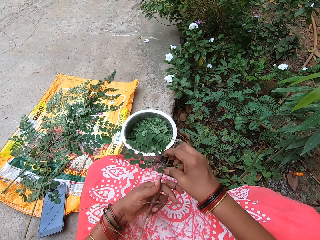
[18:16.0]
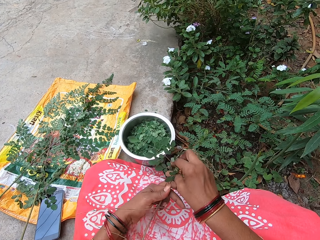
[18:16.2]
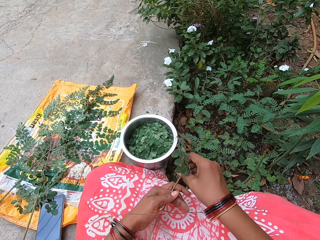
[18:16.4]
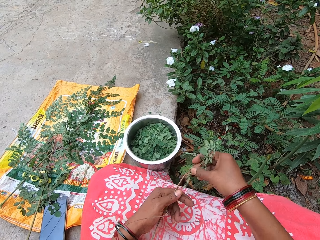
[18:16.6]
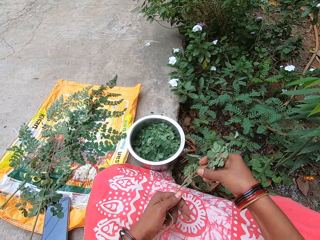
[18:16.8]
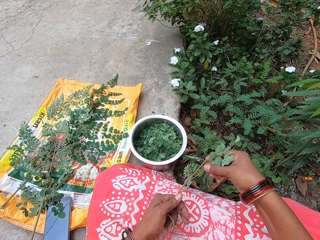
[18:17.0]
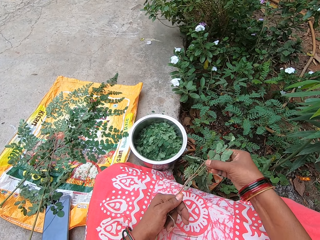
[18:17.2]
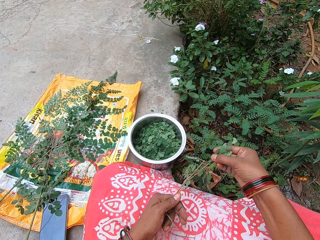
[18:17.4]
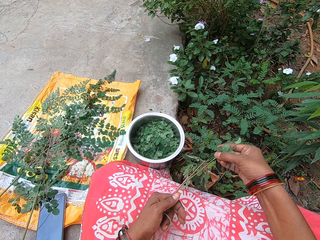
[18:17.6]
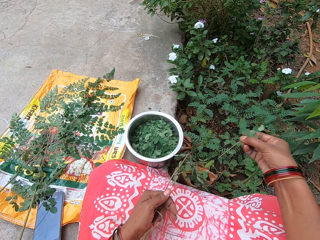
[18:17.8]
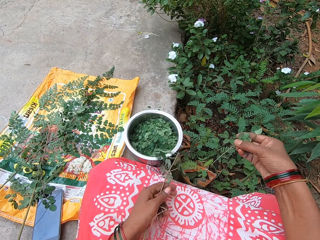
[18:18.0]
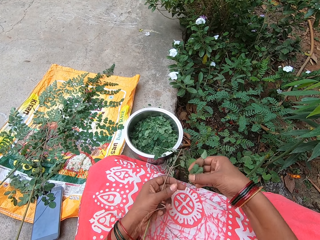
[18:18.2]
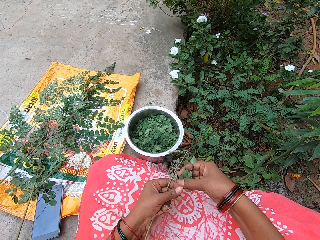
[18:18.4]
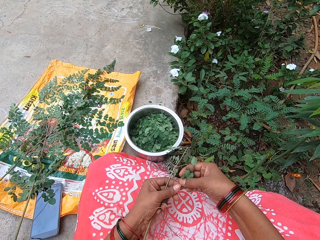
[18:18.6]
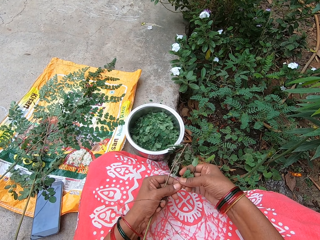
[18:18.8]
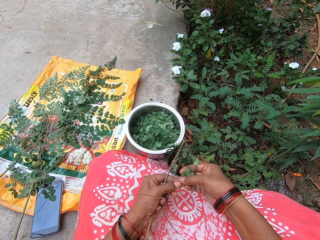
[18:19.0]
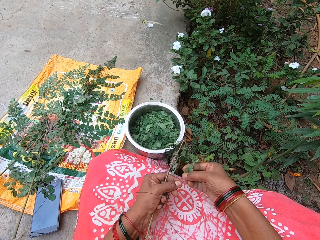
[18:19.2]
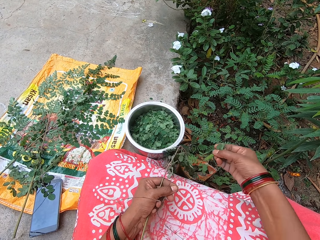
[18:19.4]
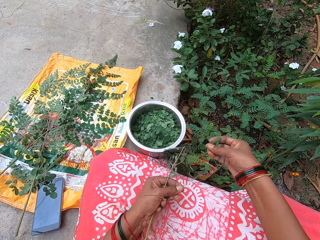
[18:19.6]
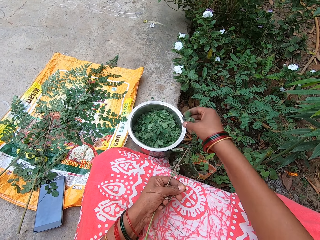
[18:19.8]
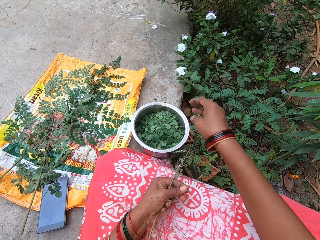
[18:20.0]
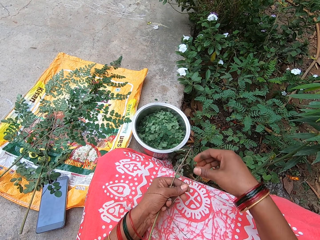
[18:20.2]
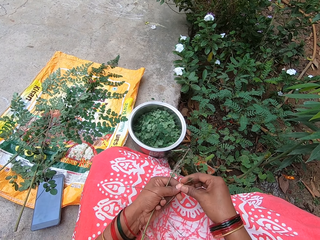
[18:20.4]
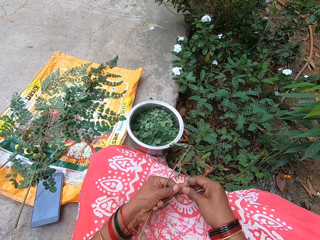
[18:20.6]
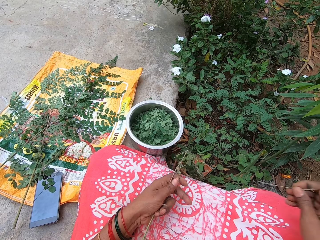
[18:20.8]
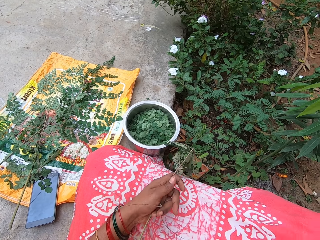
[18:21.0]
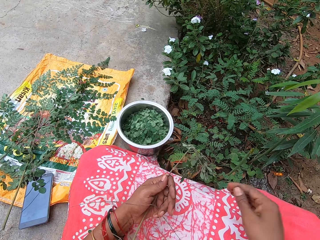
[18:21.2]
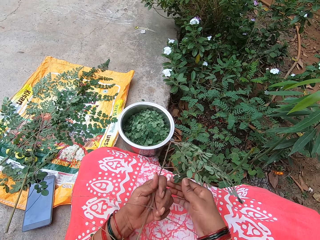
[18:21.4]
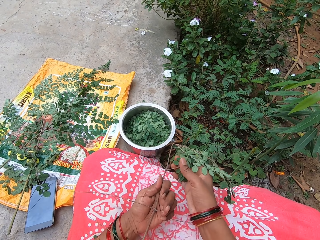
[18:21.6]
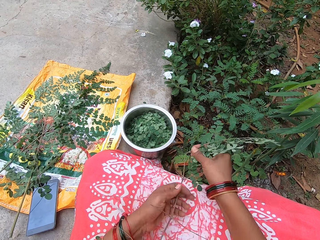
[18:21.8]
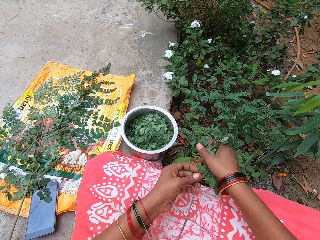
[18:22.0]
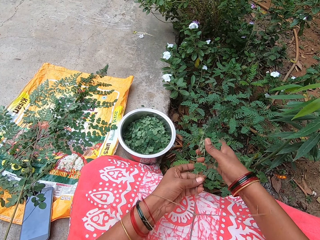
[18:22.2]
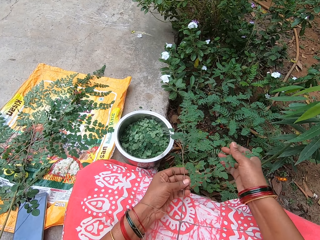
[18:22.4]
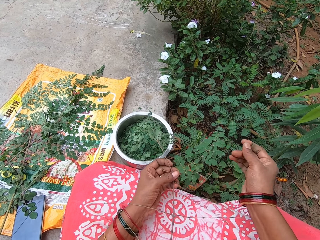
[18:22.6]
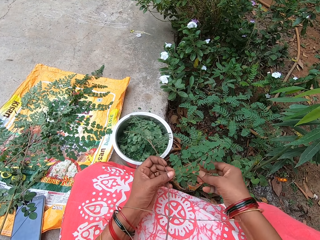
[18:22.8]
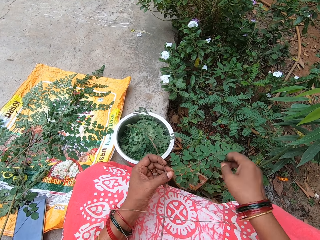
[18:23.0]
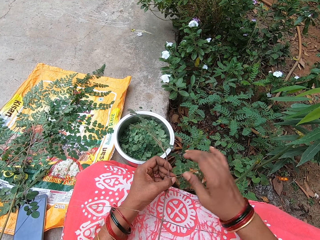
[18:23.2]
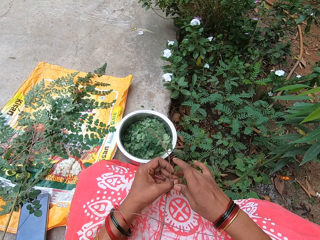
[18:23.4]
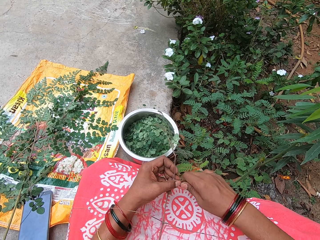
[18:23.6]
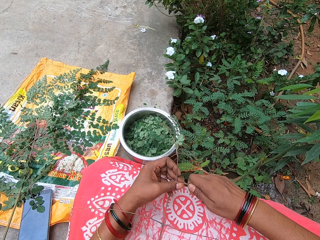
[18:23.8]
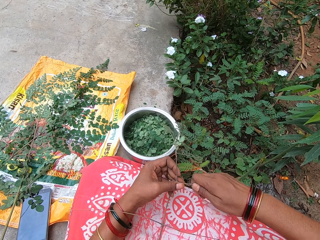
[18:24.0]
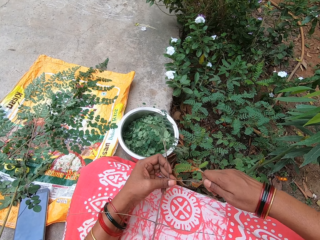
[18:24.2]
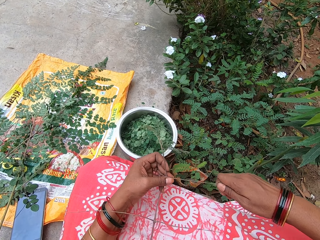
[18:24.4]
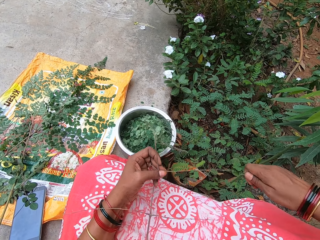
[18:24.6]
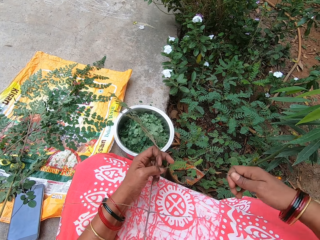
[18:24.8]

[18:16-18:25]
The camera wearer breaks off a petiole from the plant in her left hand with her right hand. She holds the petiole in her right hand with her left hand. She removes leaves from the petiole in her left hand with her right hand. She puts the leaves in her right hand into the bowl on the ground. She takes the petiole from her left hand with her right hand. She tosses the petiole away to the field with her right hand. She turns the plant in her left hand with her right hand. She removes leaves from the plant in her left hand with her right hand.

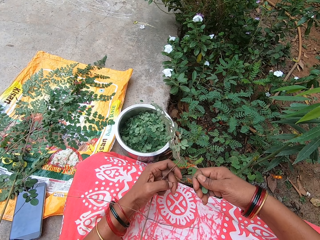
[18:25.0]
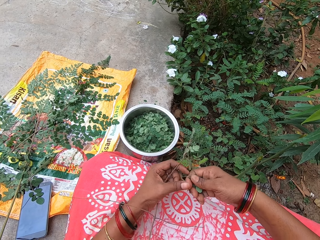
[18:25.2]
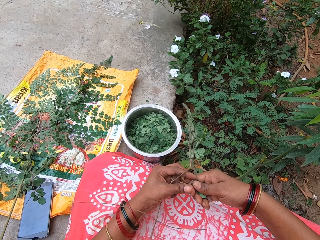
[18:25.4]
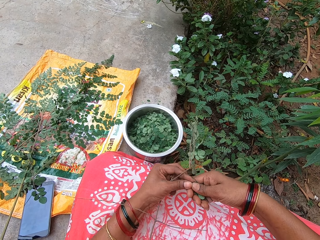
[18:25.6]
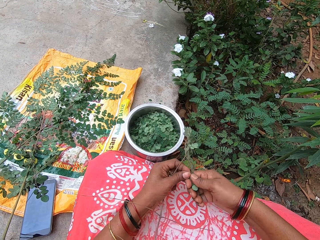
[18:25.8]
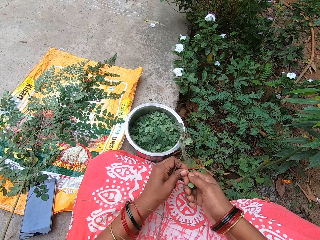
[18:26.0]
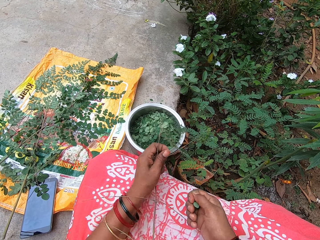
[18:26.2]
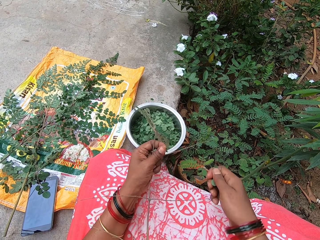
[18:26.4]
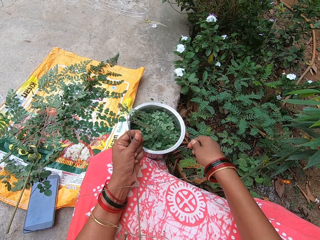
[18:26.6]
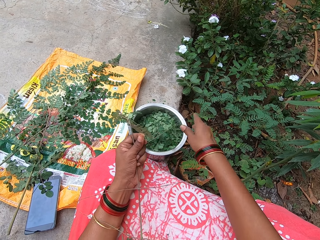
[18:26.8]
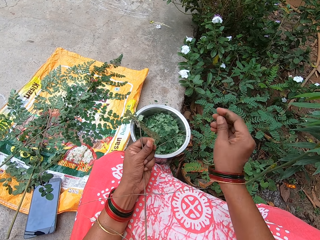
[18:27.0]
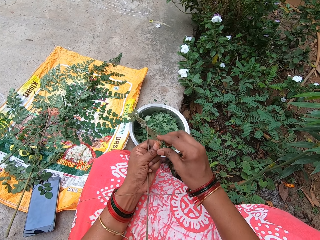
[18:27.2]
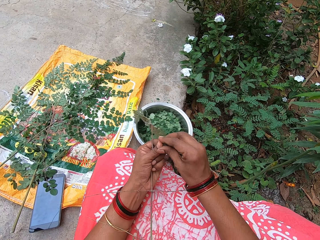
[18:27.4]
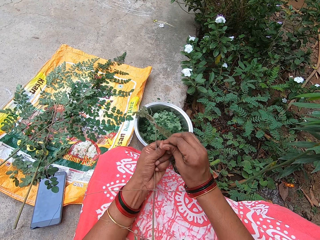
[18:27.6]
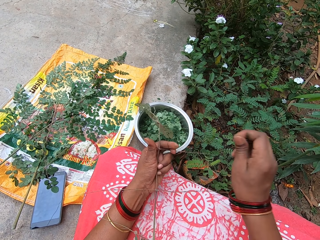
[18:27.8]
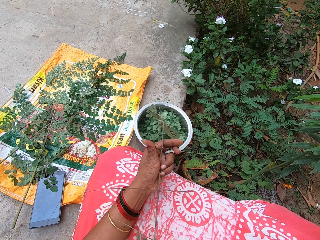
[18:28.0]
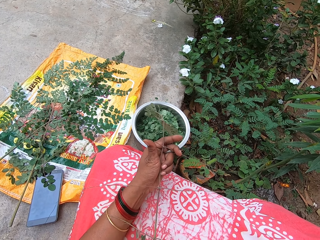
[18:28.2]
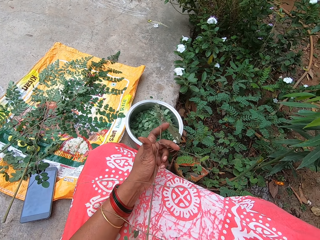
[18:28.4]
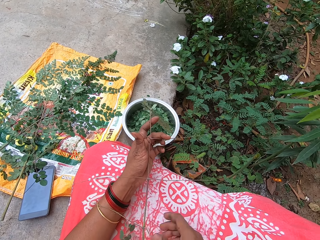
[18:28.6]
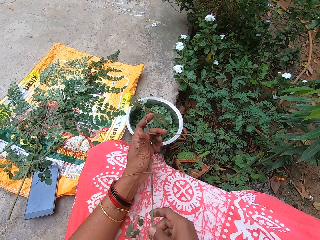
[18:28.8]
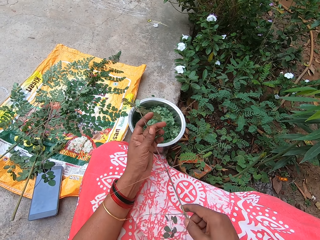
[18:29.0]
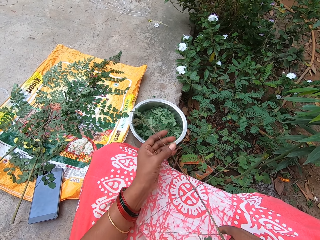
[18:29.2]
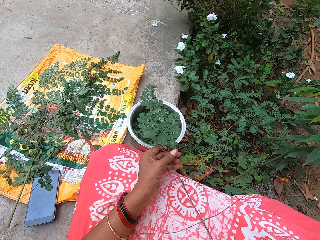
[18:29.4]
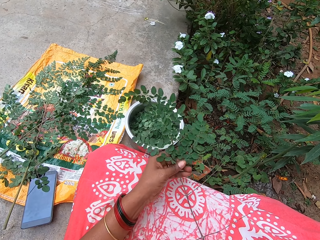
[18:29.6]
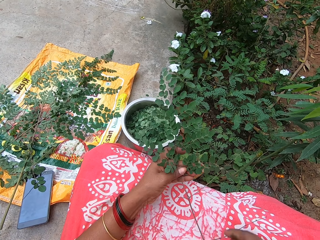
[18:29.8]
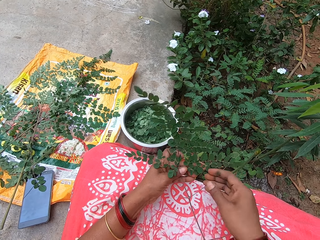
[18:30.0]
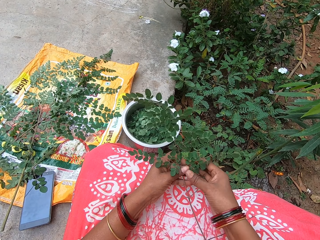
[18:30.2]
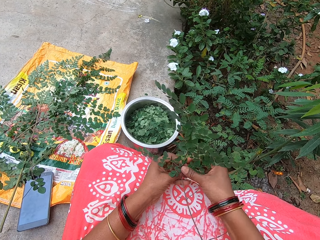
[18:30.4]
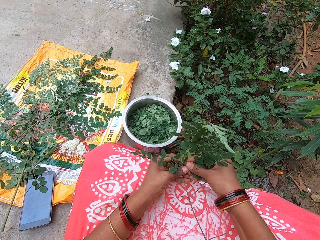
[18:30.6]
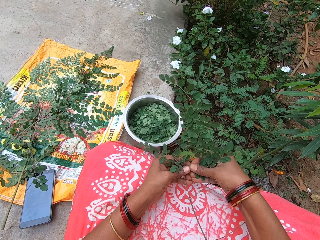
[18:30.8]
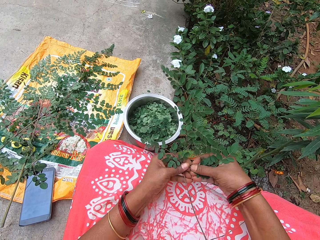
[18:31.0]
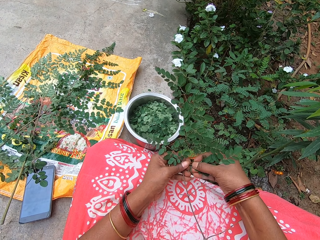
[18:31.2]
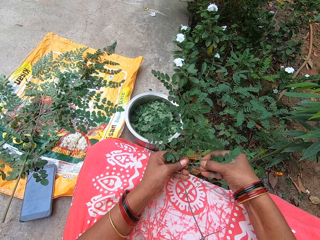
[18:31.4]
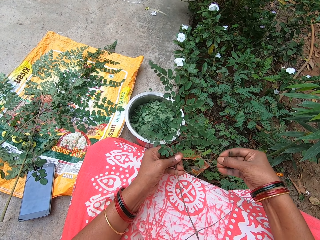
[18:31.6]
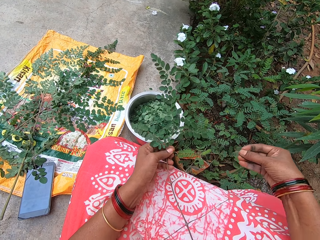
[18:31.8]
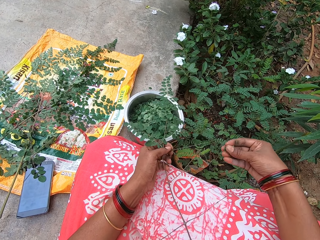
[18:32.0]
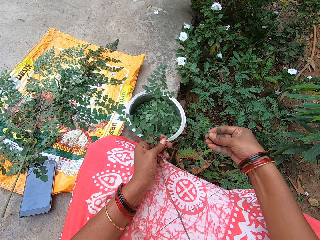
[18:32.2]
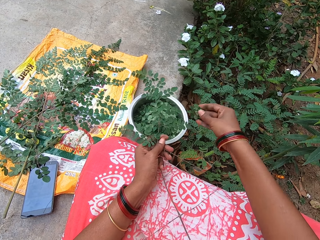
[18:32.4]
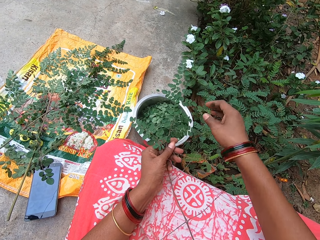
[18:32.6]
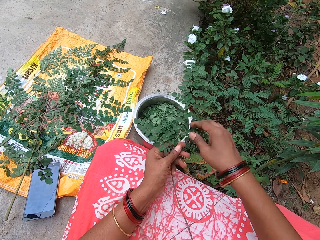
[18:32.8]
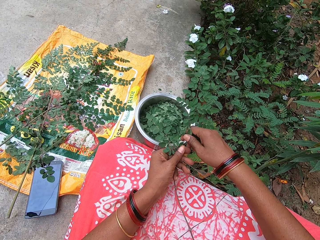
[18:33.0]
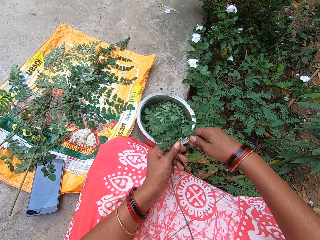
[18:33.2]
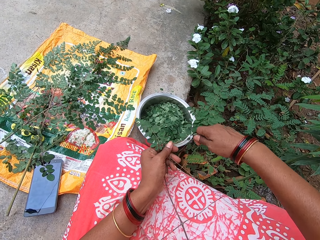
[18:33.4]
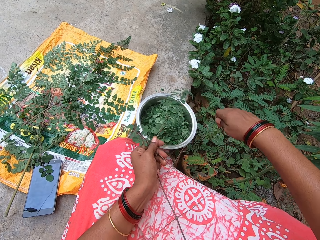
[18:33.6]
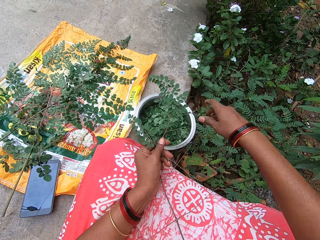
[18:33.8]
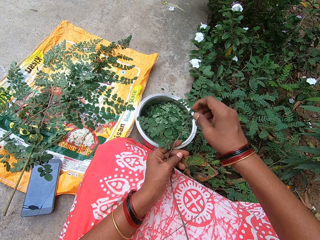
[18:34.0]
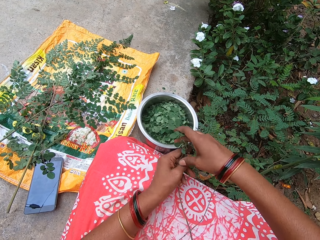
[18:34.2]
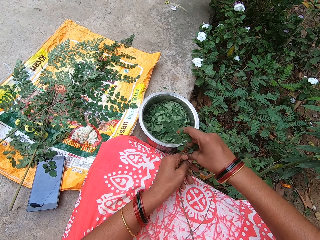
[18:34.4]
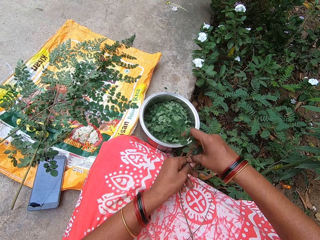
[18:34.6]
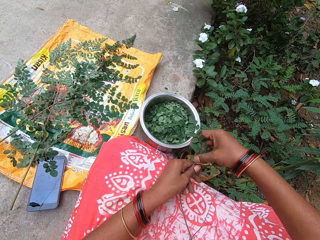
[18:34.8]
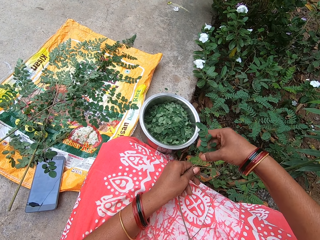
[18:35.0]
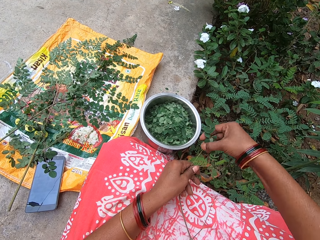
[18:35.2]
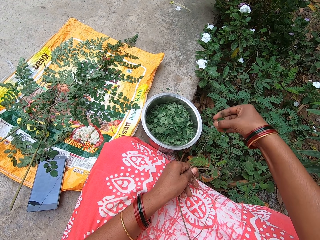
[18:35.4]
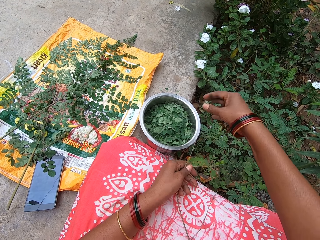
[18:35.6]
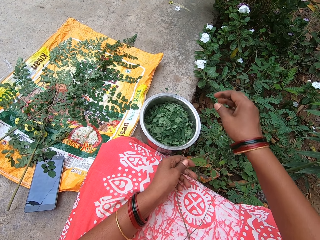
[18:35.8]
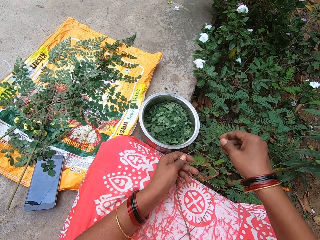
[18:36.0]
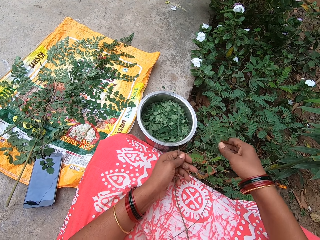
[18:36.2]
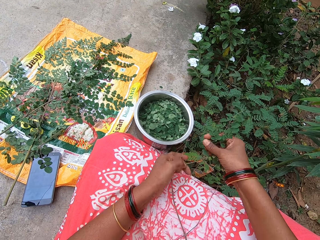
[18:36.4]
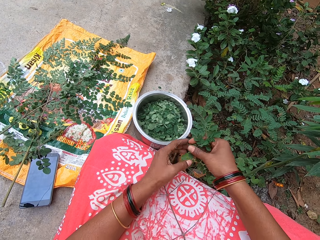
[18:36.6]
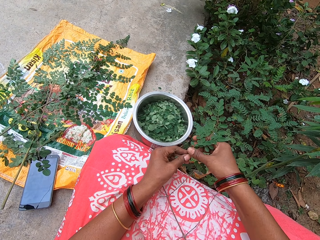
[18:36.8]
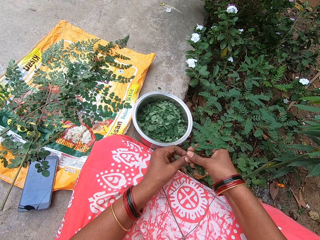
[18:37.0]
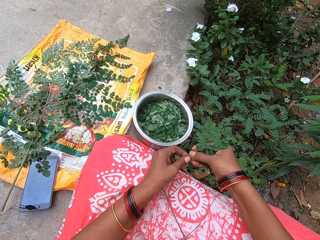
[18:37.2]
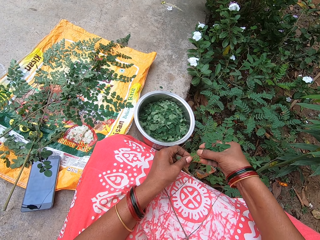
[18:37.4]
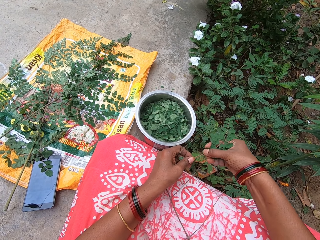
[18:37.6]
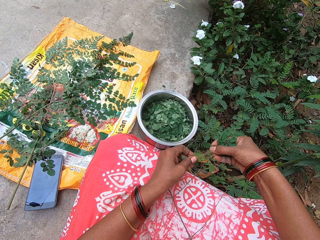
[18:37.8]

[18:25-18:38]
The camera wearer removes a petiole or leaf stalk from the leaves in her right hand with her left hand. She puts the leaves into the bowl on the ground with her right hand. She takes the petiole from her left hand with her right hand. She throws the leaf stalk to the field. She shifts the plant in her left hand with her right hand. She removes leaves from the plant in her left hand with her right hand. She puts the leaves into the bowl on the ground with her right hand. She removes leaves from the plant in her left hand with her right hand. She puts the leaves into the bowl on the ground with her right hand. She removes leaves from the plant in her left hand with her right hand. She puts the leaves into the bowl on the ground with her right hand. She removes leaves from the plant in her left hand with her right hand.
